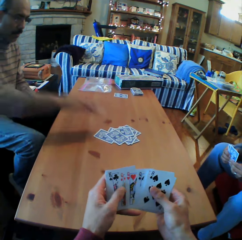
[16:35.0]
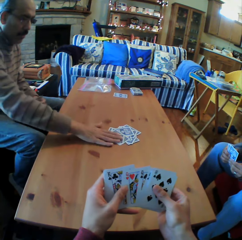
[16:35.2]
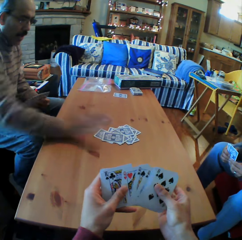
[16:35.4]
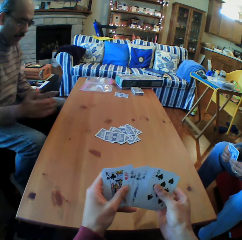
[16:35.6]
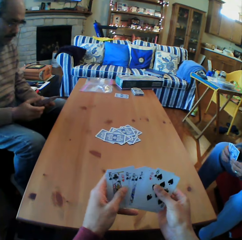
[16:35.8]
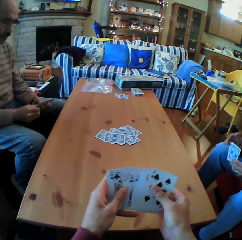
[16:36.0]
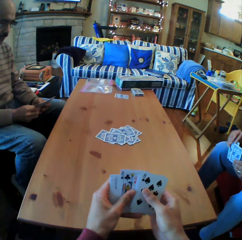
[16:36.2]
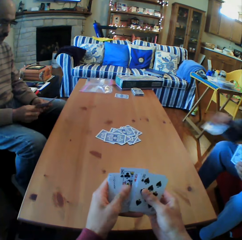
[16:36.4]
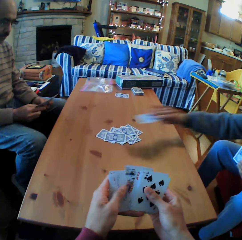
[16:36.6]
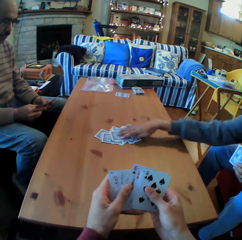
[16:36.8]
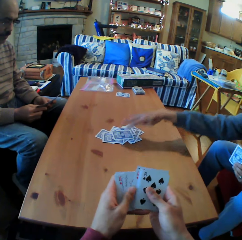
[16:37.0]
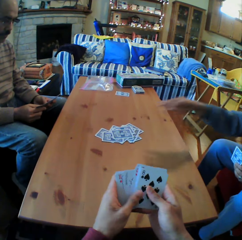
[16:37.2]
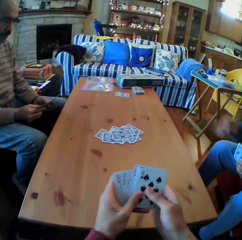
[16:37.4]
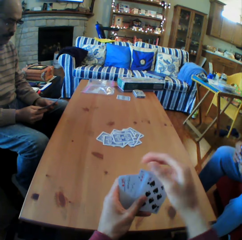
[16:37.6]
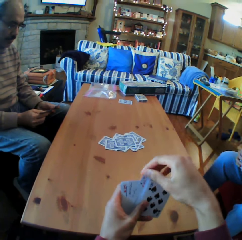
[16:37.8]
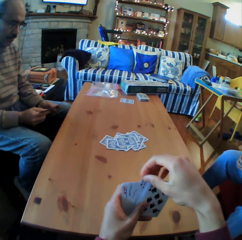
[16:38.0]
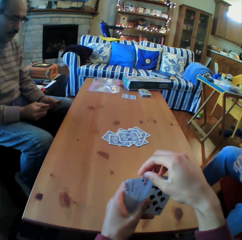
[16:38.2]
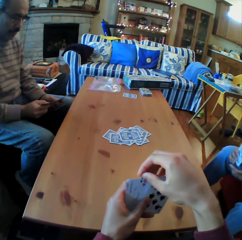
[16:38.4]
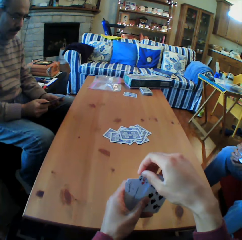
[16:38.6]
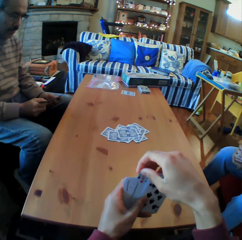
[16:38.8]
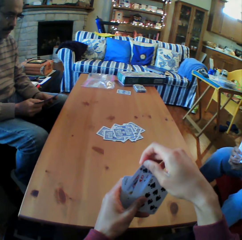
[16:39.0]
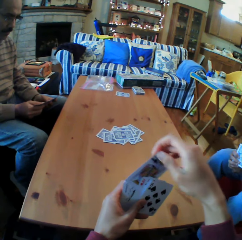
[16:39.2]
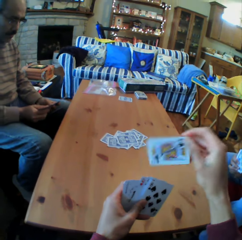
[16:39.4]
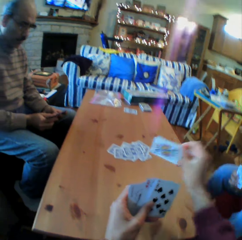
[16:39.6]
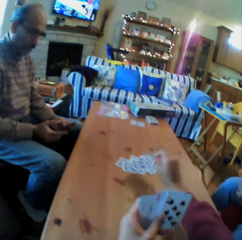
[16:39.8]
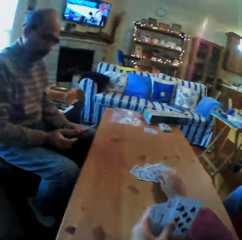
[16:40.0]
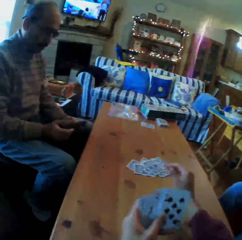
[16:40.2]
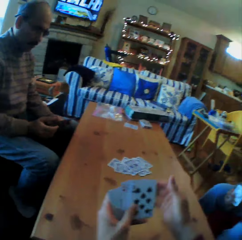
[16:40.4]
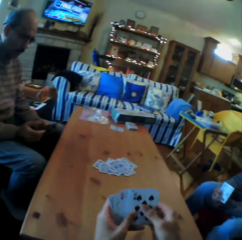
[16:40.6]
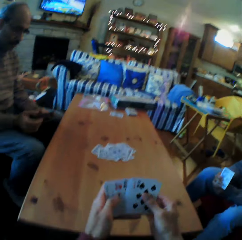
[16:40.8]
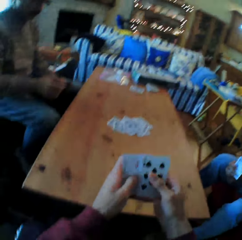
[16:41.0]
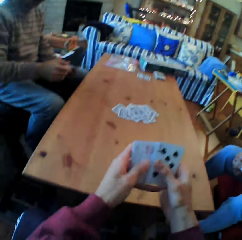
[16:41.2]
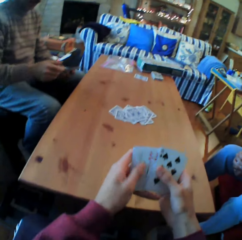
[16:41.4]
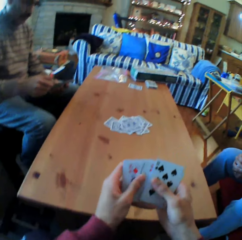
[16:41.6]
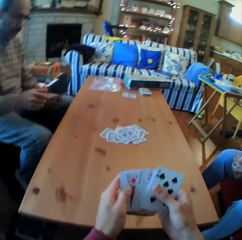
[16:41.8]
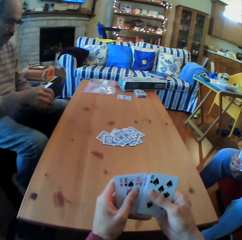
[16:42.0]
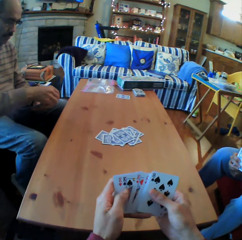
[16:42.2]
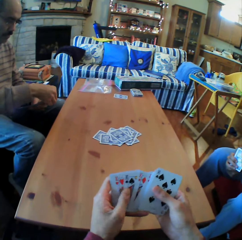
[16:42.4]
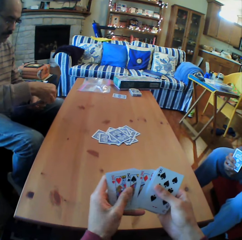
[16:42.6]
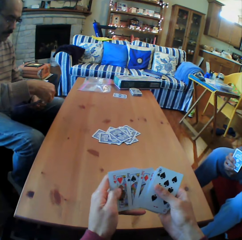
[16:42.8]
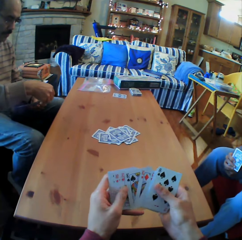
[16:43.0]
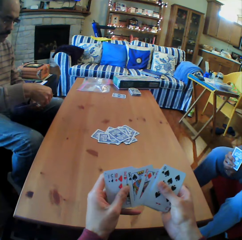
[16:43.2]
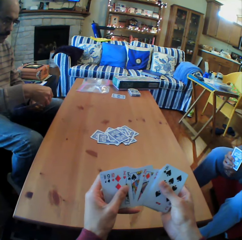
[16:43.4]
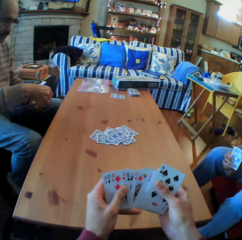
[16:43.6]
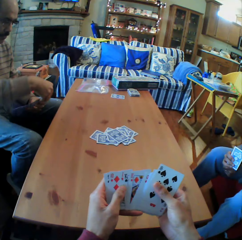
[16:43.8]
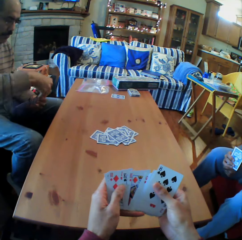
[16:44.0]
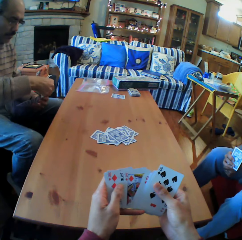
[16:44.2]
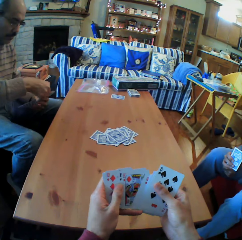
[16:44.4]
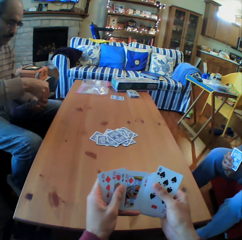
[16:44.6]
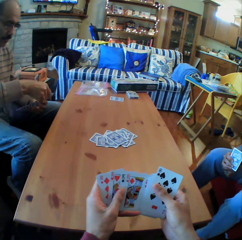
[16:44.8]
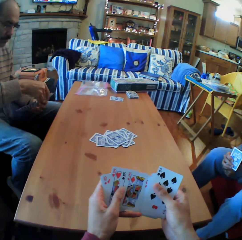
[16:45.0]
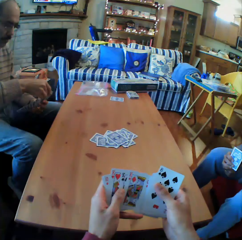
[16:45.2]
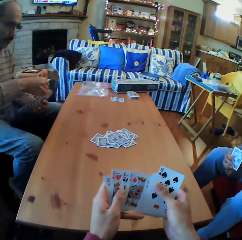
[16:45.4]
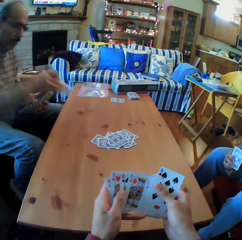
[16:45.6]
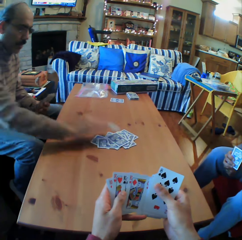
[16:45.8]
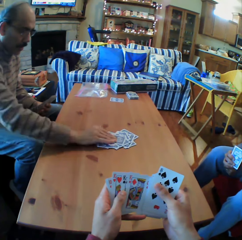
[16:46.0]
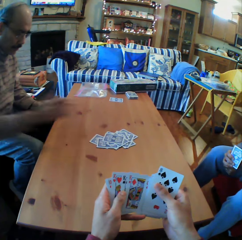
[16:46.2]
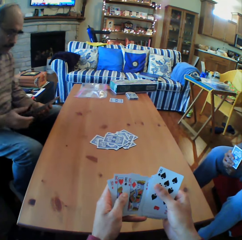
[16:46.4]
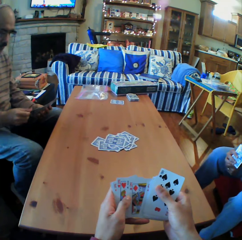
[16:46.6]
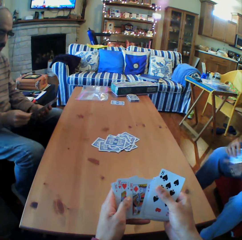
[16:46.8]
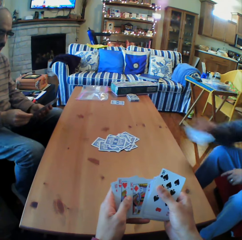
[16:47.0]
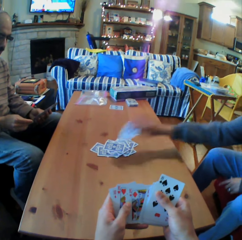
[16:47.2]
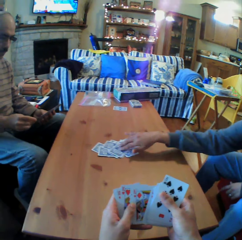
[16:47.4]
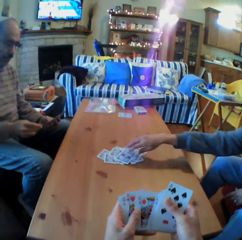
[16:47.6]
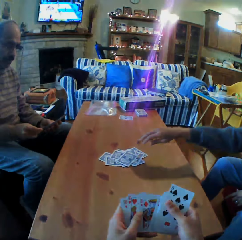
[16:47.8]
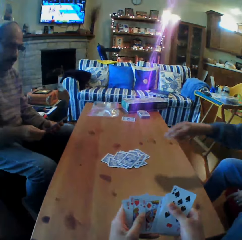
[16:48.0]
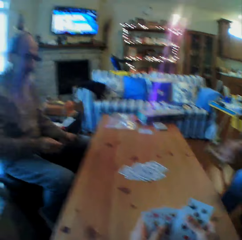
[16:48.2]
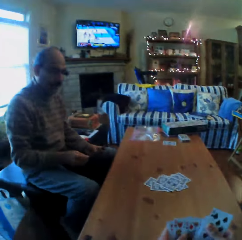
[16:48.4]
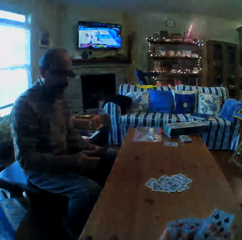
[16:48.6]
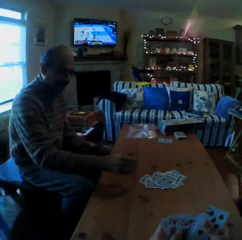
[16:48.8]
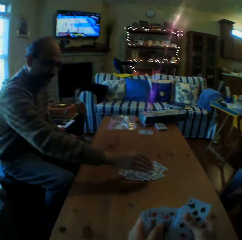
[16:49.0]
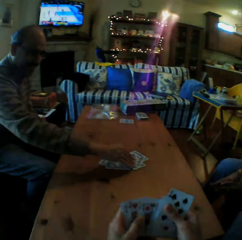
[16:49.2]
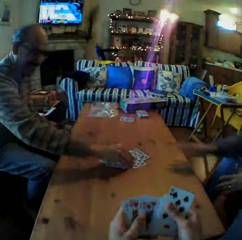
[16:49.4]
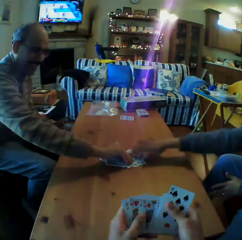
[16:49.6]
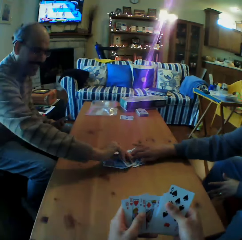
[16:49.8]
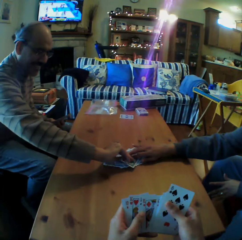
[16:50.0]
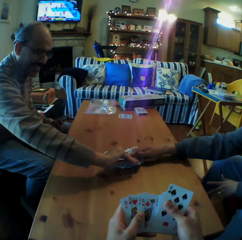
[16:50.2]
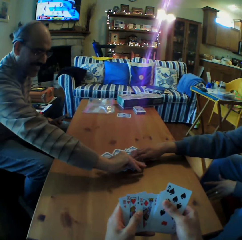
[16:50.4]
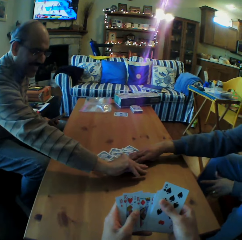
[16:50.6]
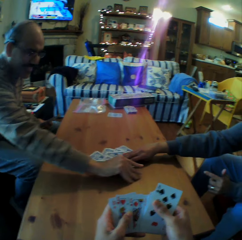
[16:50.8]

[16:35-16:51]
A woman puts the cards on the table. The camera wearer puts the cards on the table. They move the cards on the table. A man puts the cards on the table. The woman puts the cards on the table. The camera wearer looks at the man.

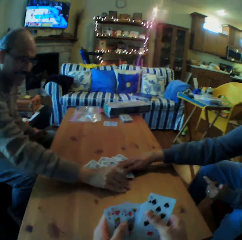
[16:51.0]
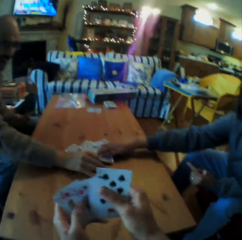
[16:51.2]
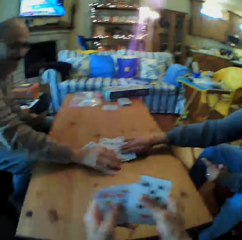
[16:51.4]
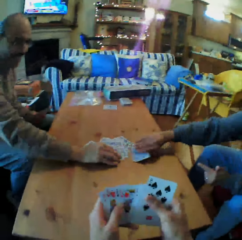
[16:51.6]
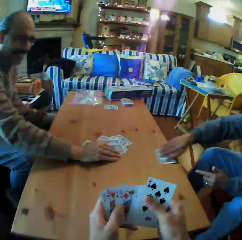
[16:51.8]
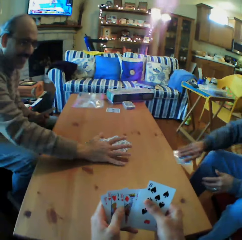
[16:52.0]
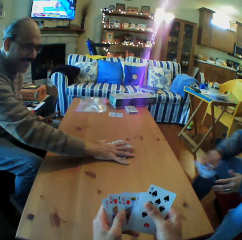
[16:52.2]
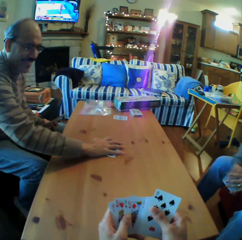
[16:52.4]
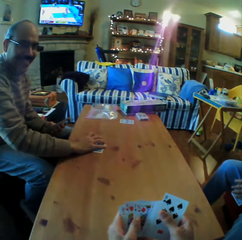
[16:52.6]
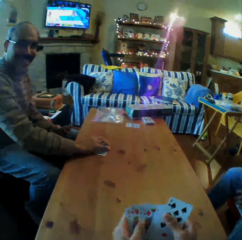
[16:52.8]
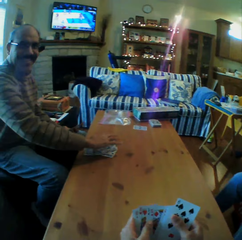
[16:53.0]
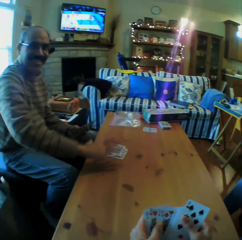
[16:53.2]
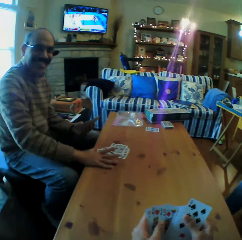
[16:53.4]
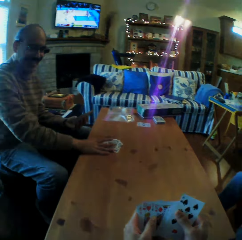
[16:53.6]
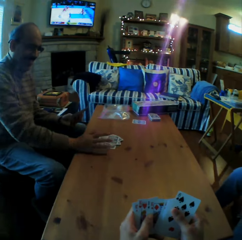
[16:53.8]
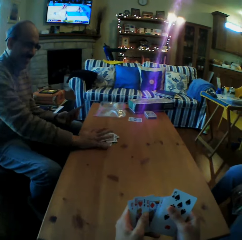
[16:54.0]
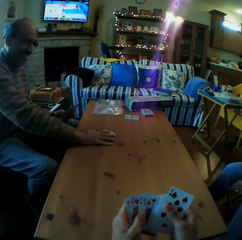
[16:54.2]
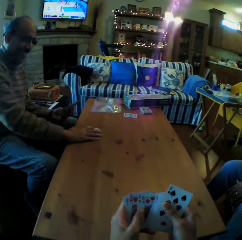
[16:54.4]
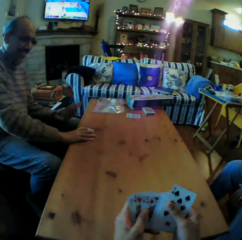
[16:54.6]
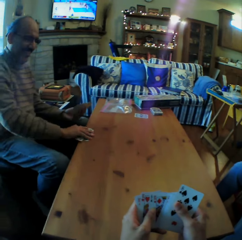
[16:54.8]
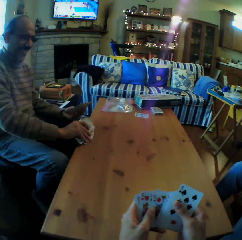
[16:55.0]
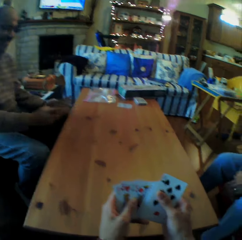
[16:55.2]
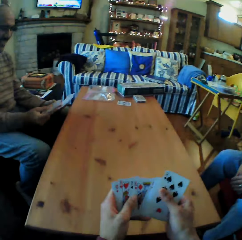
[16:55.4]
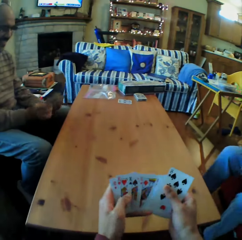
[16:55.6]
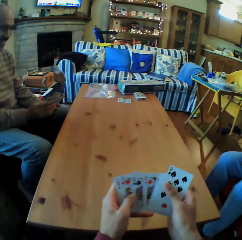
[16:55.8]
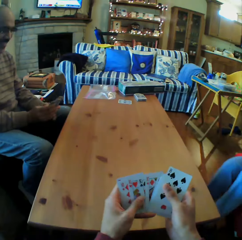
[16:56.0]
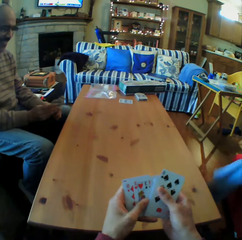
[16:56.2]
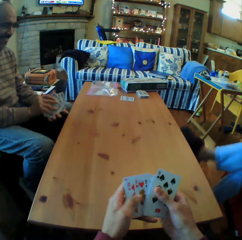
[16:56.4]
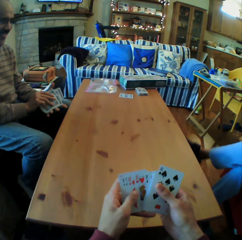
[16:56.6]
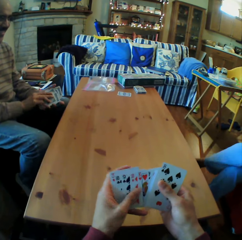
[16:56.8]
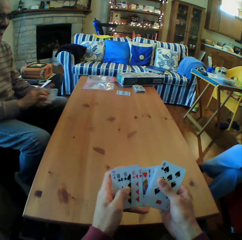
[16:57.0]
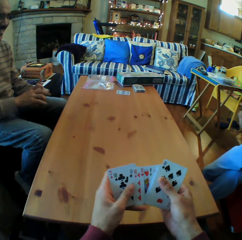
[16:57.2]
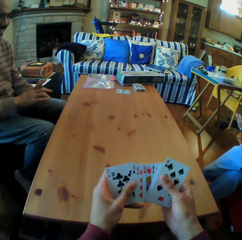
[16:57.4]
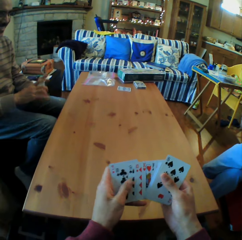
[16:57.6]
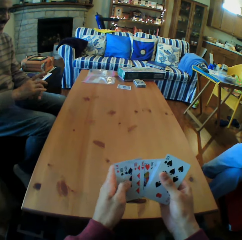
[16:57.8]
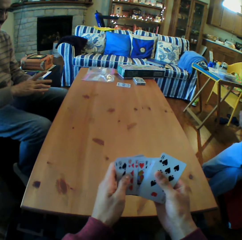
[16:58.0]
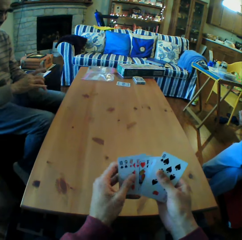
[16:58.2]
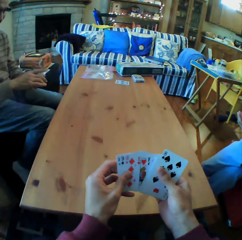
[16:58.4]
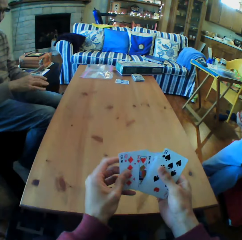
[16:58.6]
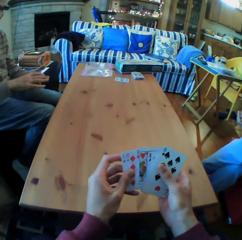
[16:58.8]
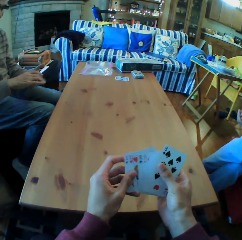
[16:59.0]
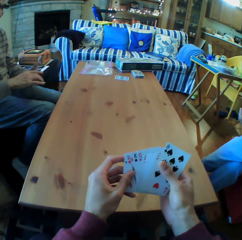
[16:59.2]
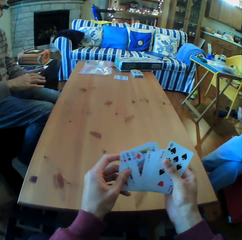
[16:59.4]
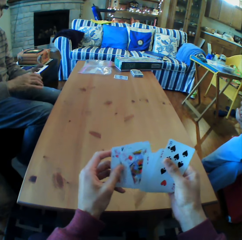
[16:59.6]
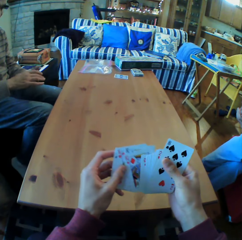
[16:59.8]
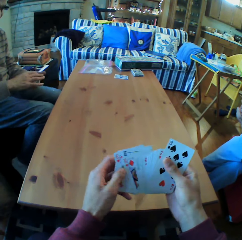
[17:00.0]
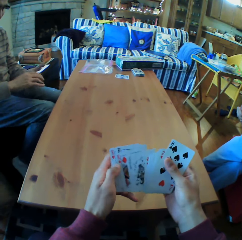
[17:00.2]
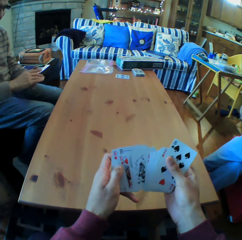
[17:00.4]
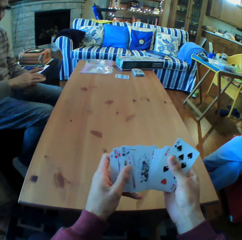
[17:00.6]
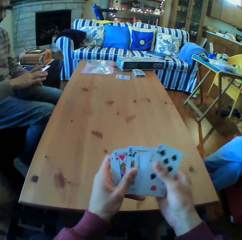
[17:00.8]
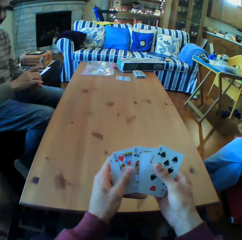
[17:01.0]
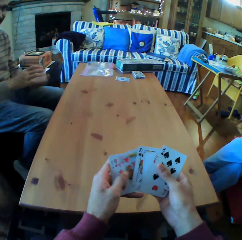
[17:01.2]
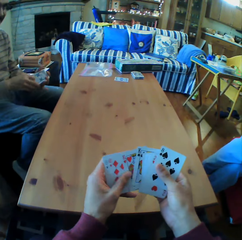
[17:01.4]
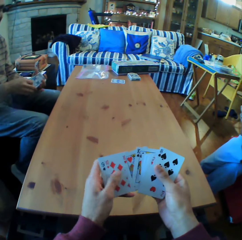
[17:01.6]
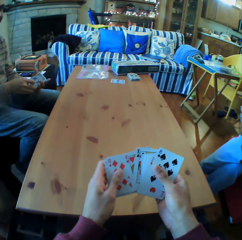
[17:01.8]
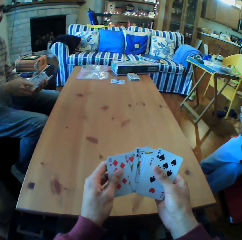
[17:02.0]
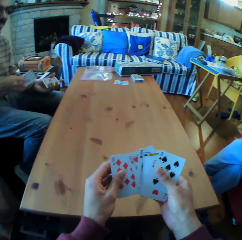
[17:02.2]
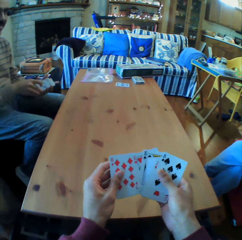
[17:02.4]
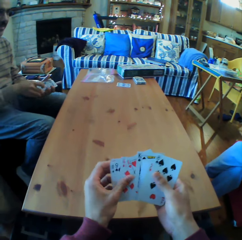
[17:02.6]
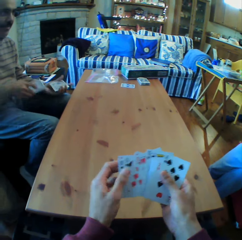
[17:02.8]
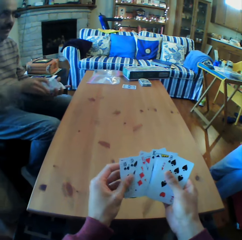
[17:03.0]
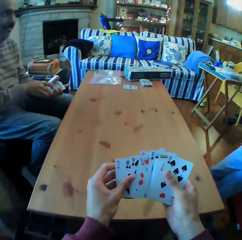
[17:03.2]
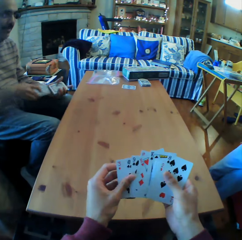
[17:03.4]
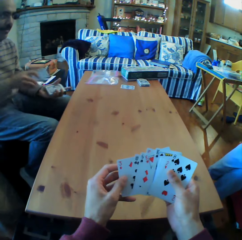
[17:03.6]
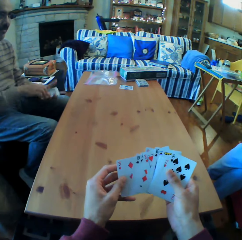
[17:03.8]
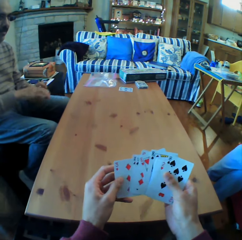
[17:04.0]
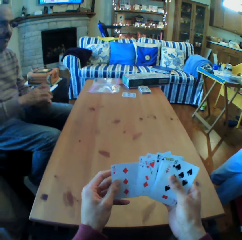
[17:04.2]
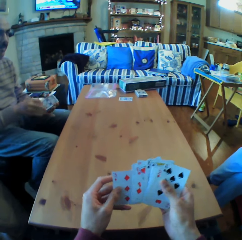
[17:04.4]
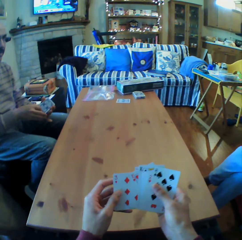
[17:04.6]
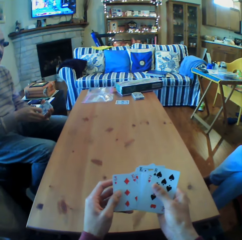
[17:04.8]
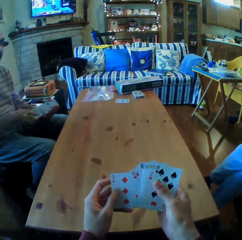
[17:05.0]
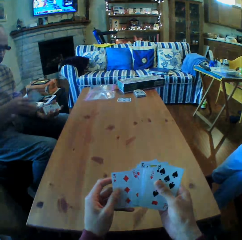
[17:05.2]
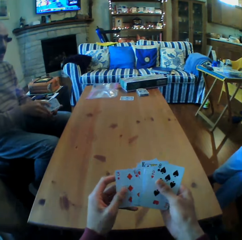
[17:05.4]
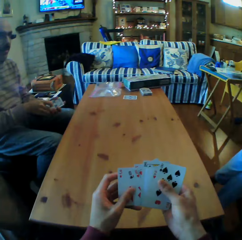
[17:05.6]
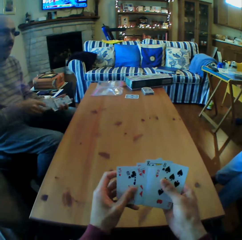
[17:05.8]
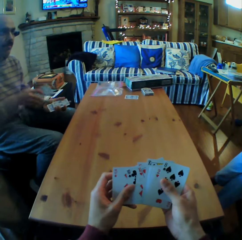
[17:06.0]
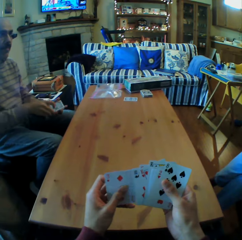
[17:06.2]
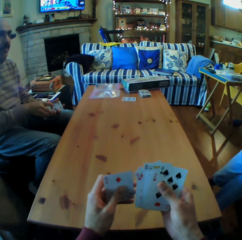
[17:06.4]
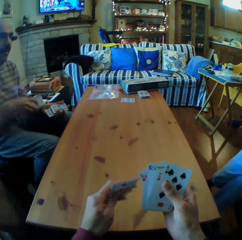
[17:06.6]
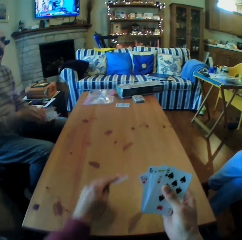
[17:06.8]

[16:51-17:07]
A man picks up the cards from the table. He picks up the cards from the table again. The man looks at the camera wearer. The man picks up the cards from the camera wearer. The camera wearer looks at the cards on his hands. The man arranges the cards on the table.
